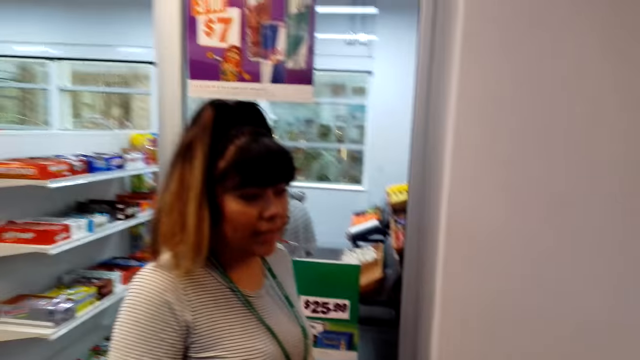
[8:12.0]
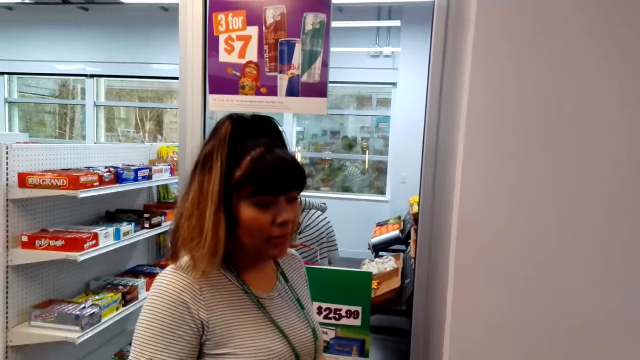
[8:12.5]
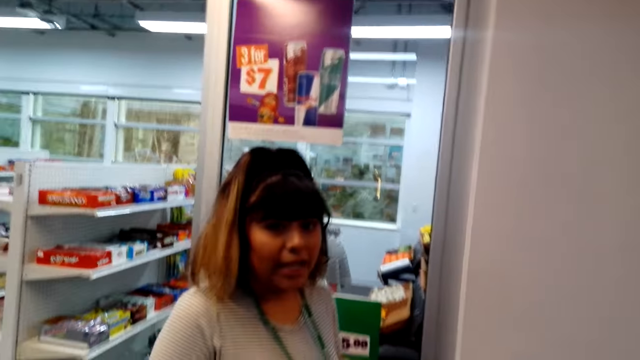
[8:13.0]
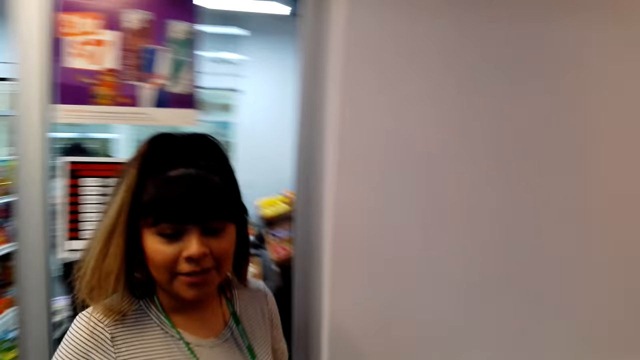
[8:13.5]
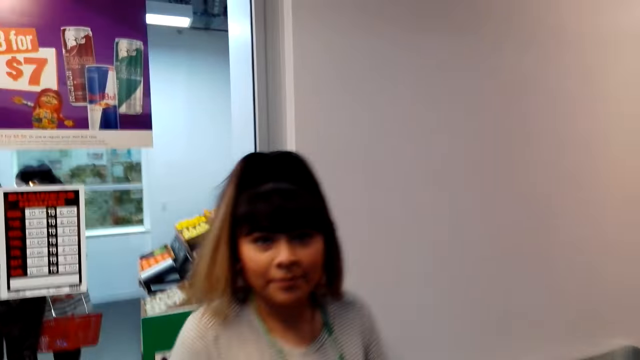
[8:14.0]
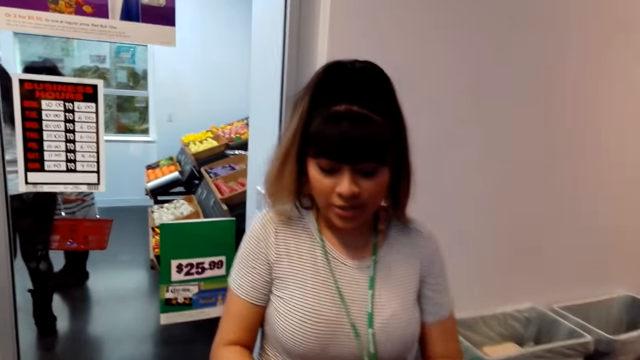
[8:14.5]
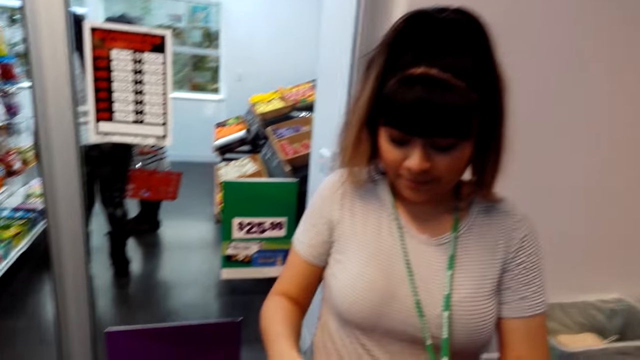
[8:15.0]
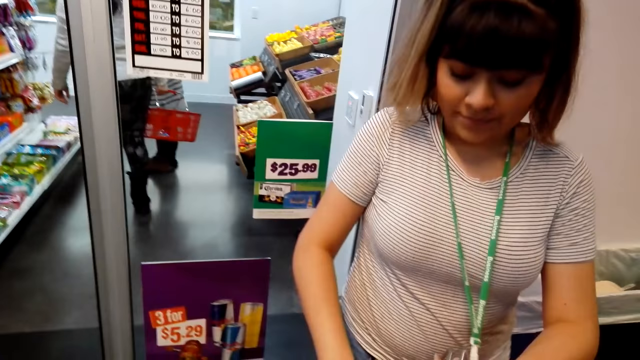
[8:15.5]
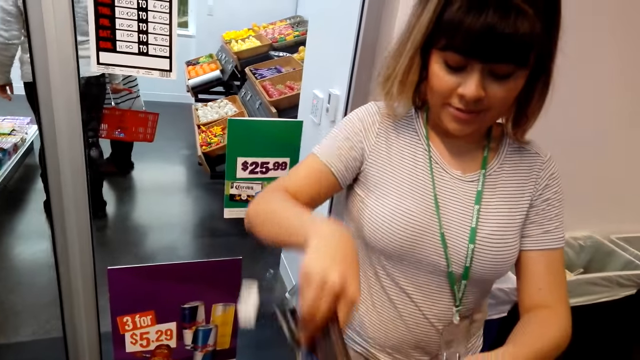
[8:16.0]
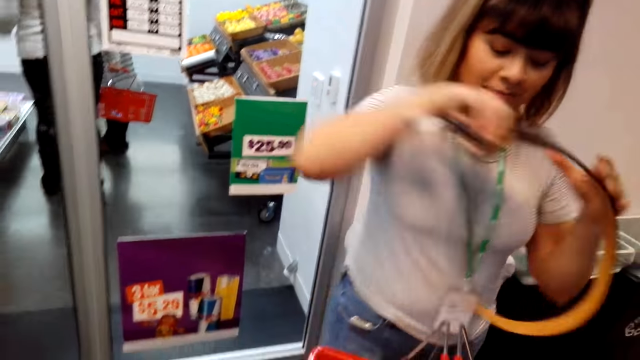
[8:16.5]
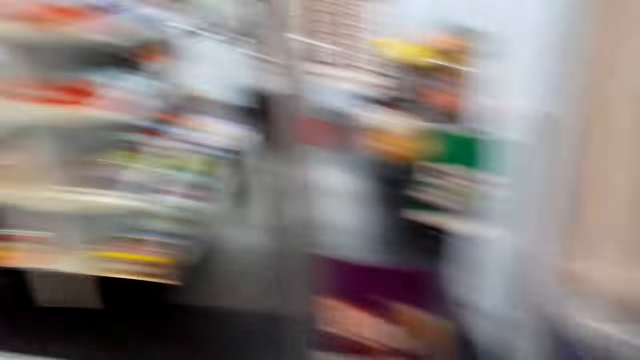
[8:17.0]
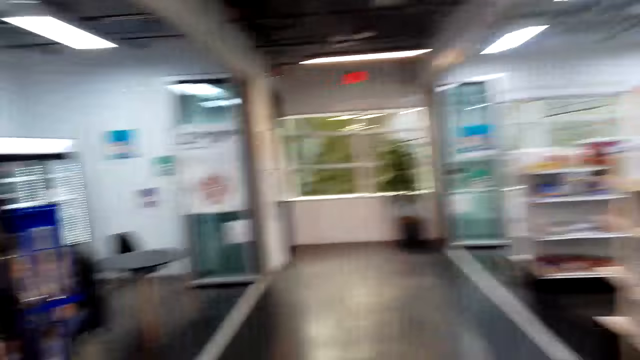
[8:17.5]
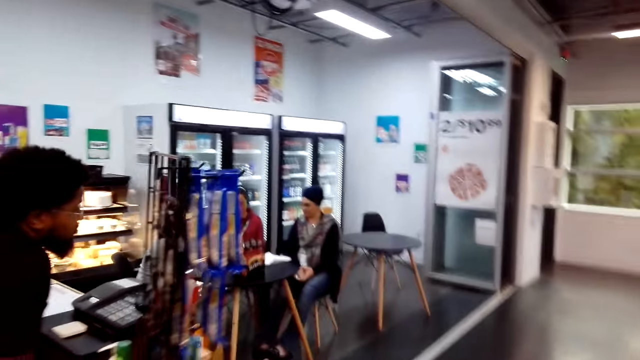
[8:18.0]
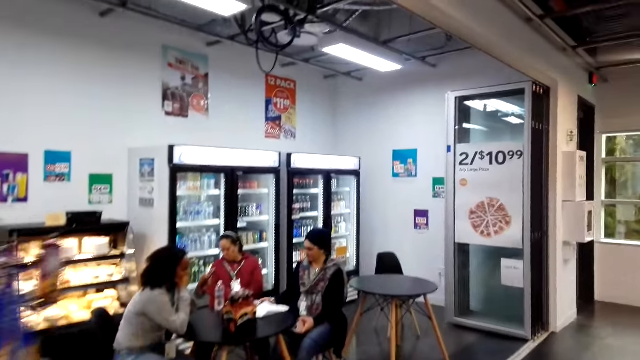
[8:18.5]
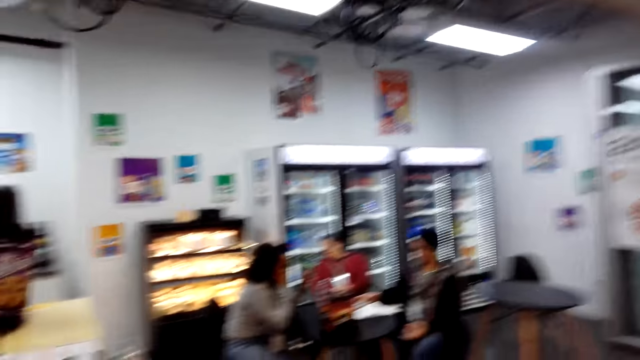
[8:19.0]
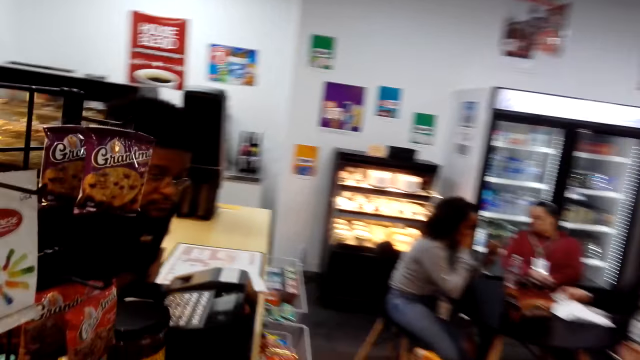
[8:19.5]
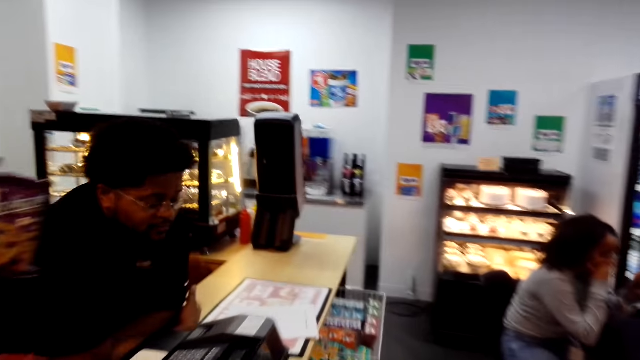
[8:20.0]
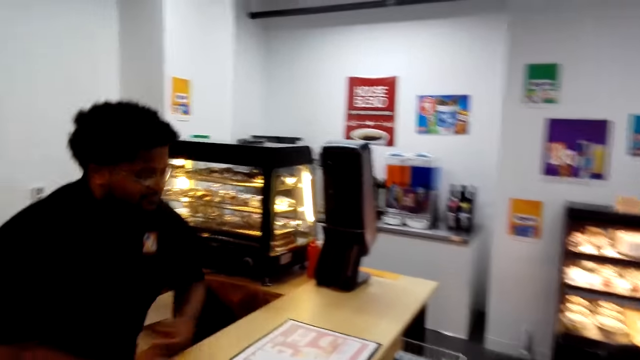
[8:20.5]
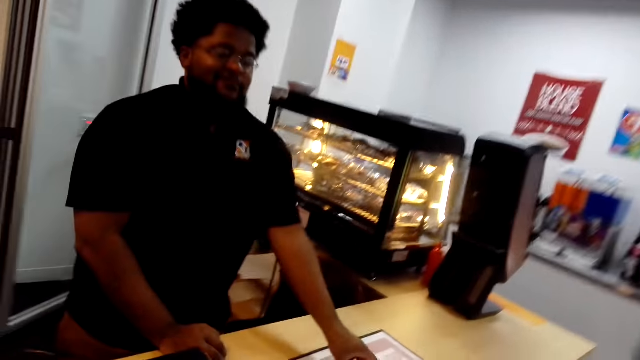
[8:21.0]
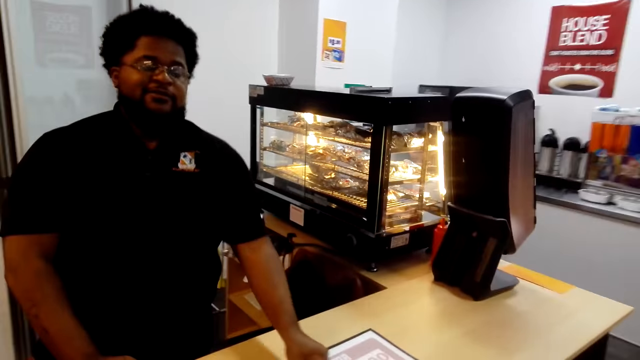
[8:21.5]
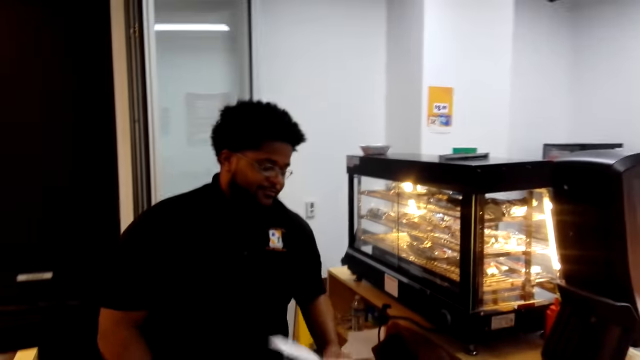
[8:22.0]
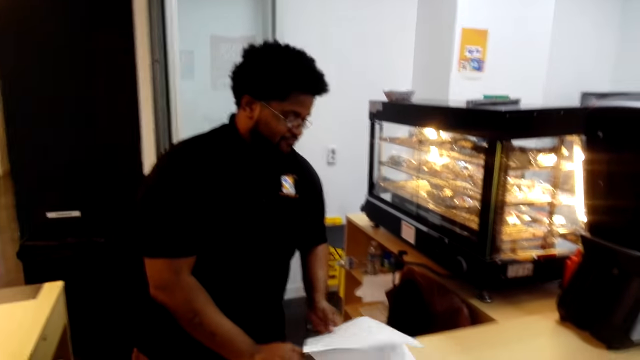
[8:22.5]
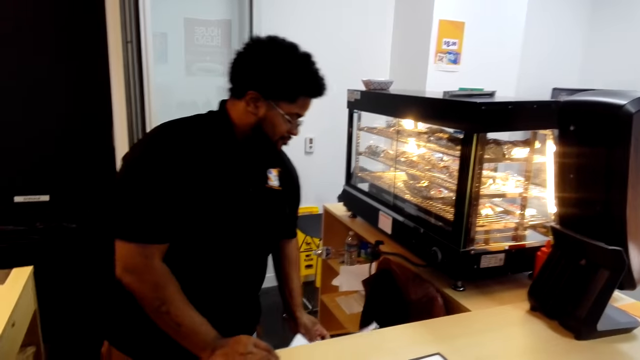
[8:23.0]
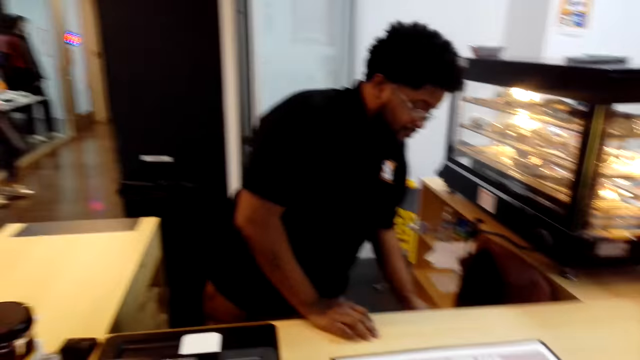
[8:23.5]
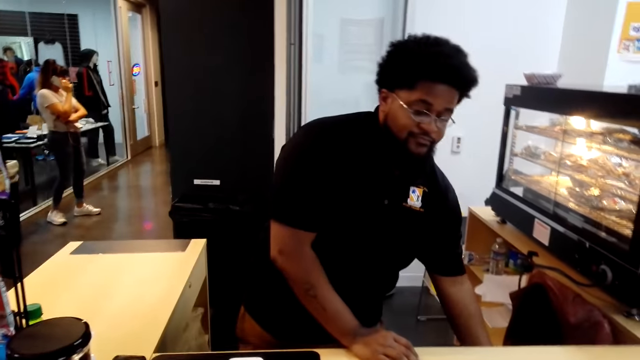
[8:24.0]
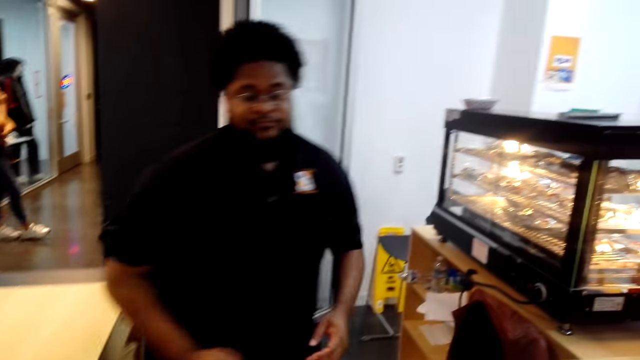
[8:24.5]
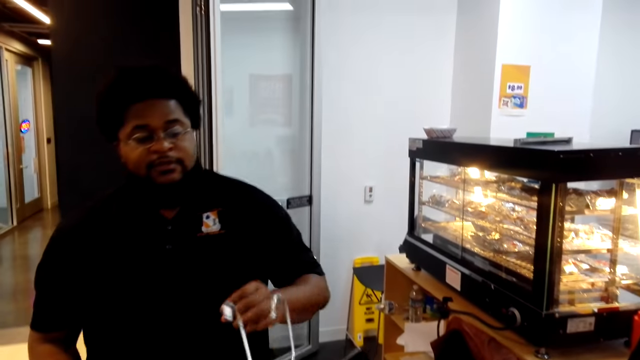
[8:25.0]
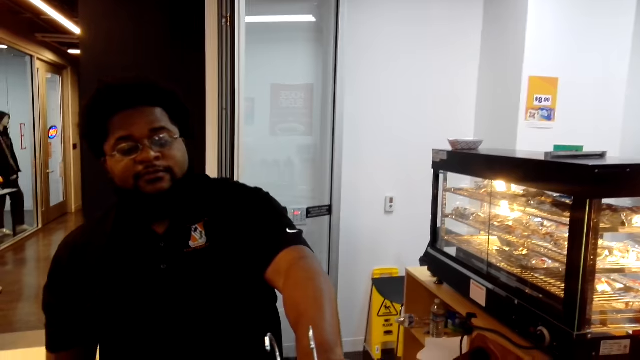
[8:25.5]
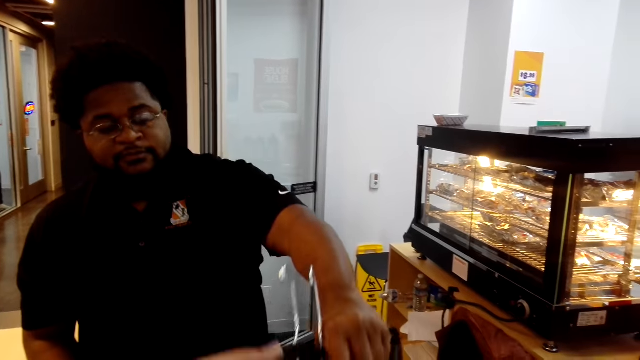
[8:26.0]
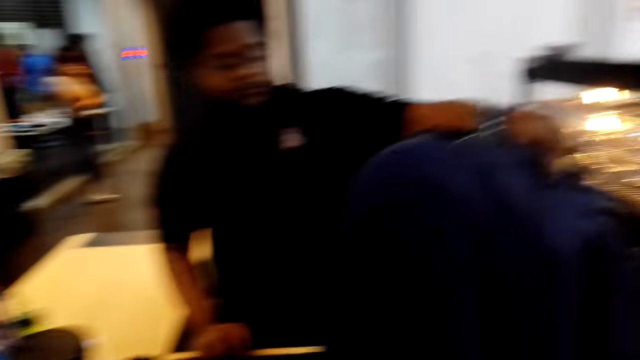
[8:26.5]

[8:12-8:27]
A person talks with the camera wearer. The person takes a belt. The camera wearer looks around and walks around the supermarket. Another person sits in the supermarket with two other people. A male leans on the counter, stands up, talks with the camera wearer, arranges items on the counter, and puts papers under the counter. The first person talks on a phone. The camera wearer gives the male the items in the counter. The male takes clothes from the camera wearer.

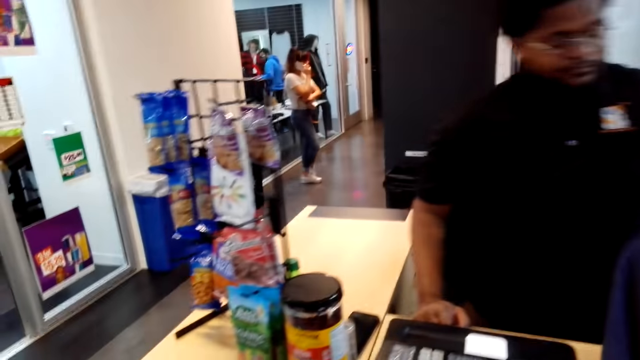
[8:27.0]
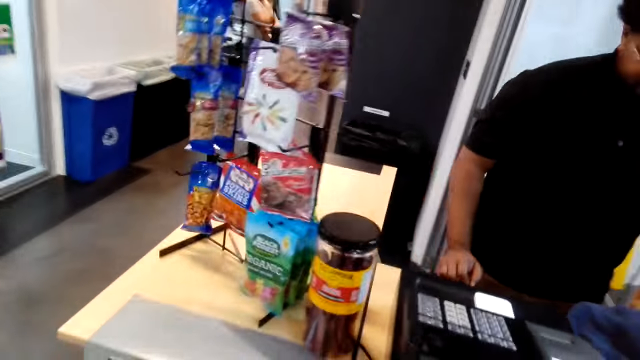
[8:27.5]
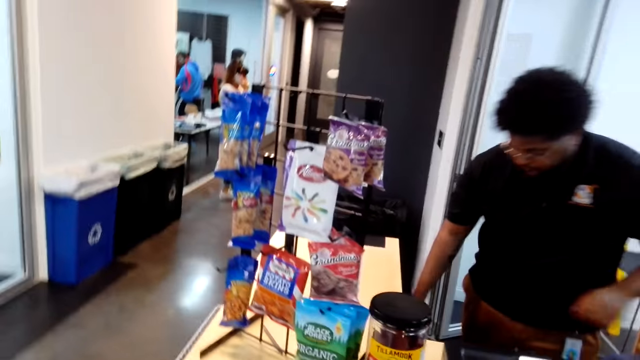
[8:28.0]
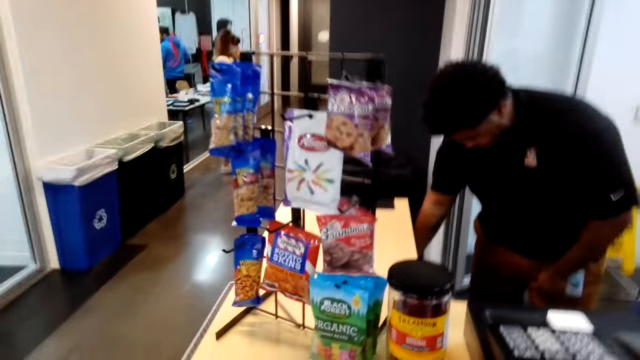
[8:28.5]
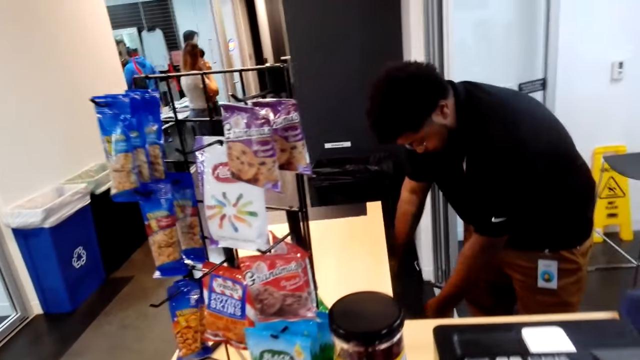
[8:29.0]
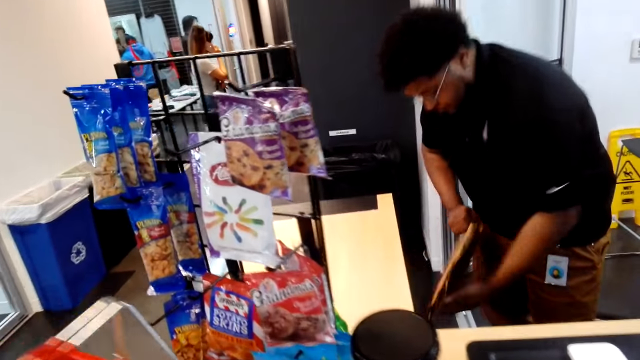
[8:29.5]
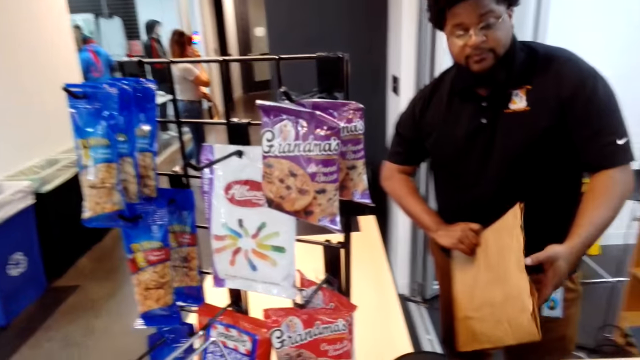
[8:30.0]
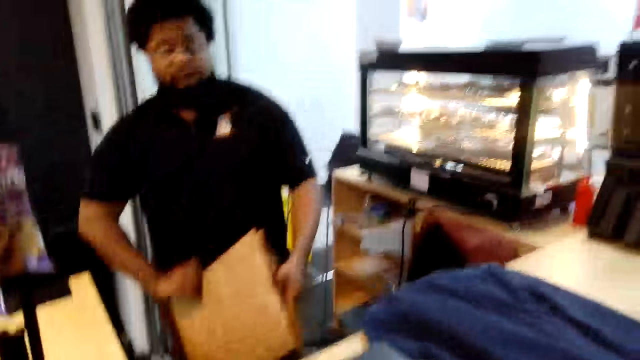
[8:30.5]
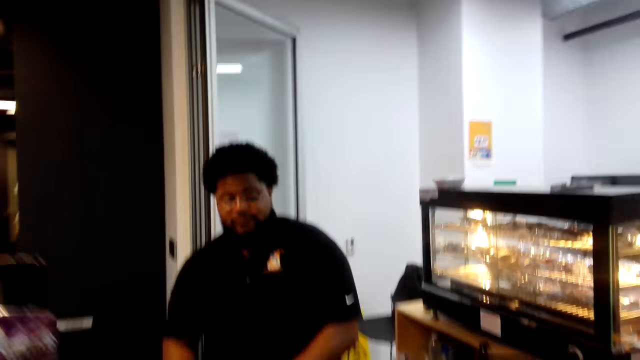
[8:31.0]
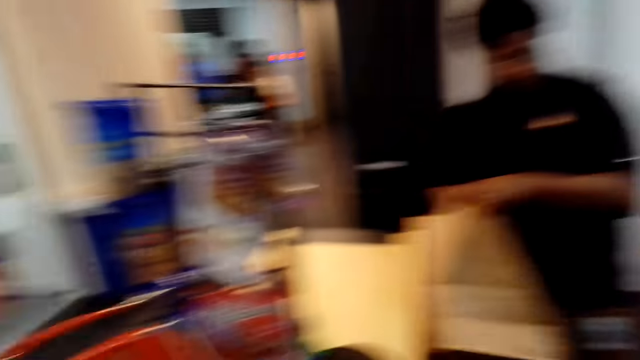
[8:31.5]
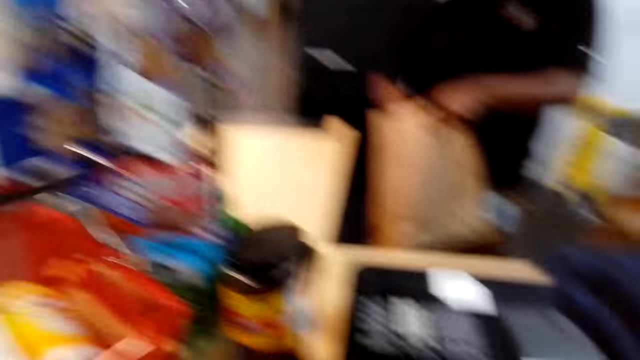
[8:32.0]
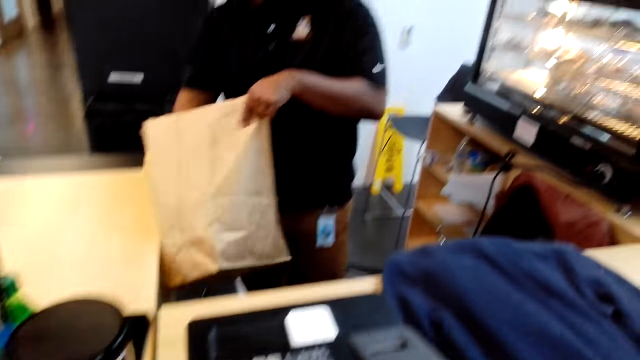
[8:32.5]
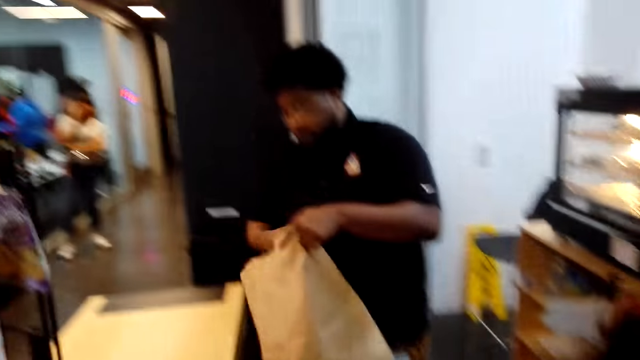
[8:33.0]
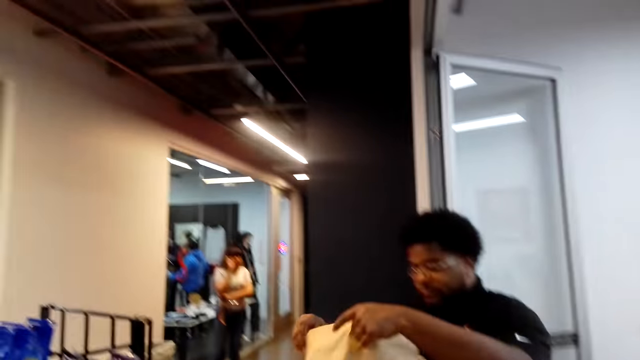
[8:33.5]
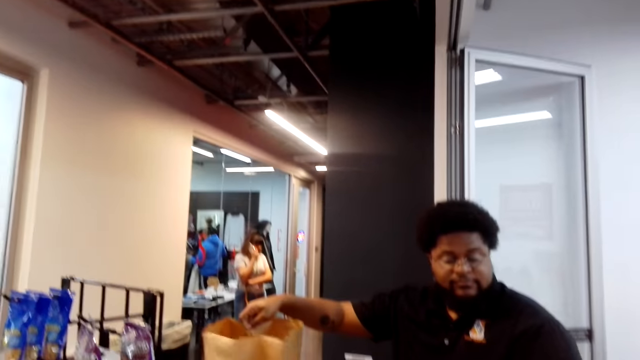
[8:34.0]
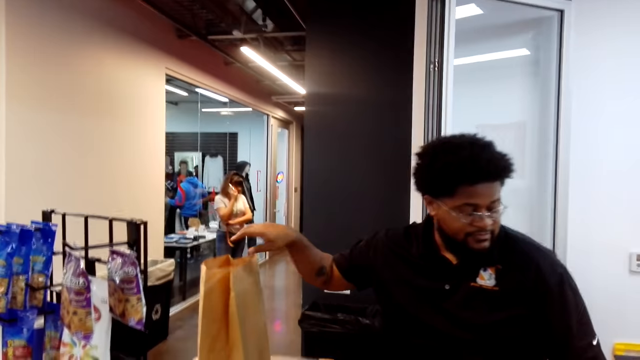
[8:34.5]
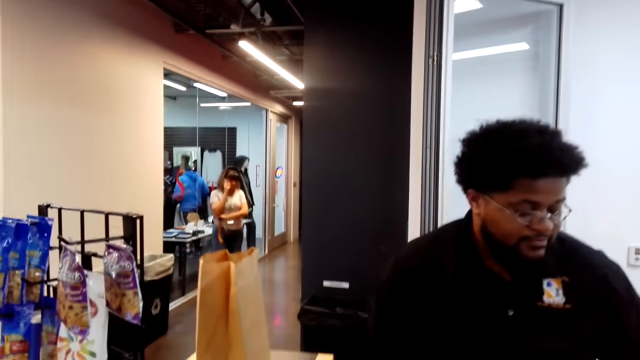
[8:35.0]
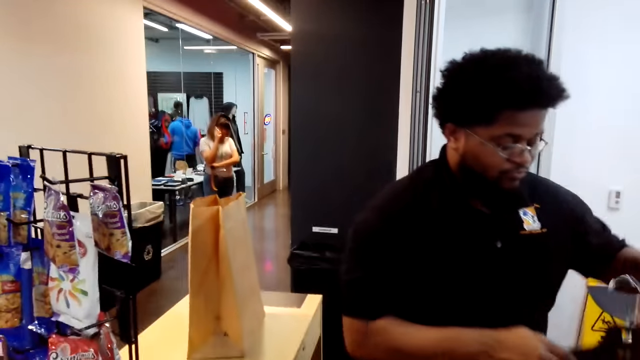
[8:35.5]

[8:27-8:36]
A person puts clothes on the counter. The person bends, takes a shopping bag, stands up, and opens the shopping bag. The camera wearer looks around. The person puts the shopping bag on the counter. The person calculates items for the camera wearer.
